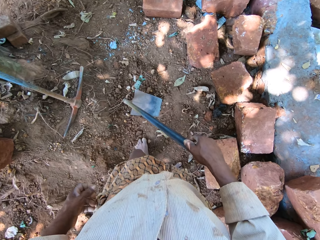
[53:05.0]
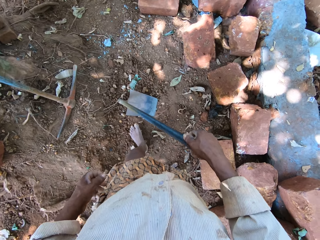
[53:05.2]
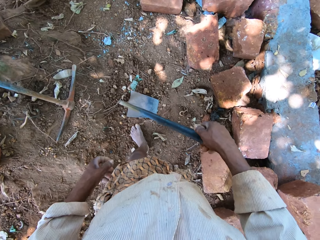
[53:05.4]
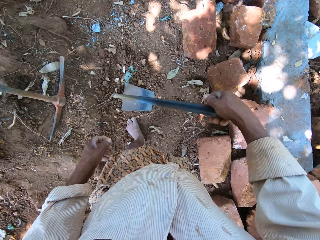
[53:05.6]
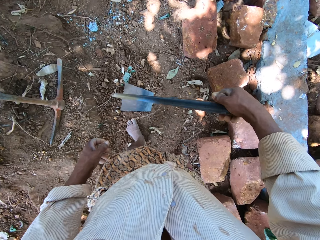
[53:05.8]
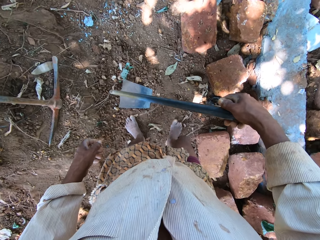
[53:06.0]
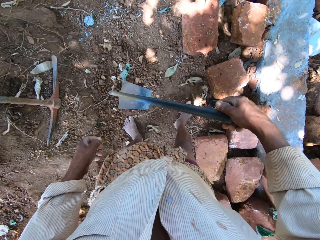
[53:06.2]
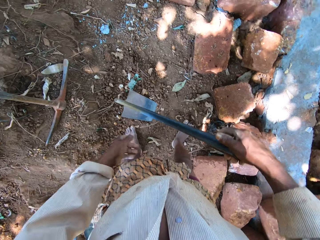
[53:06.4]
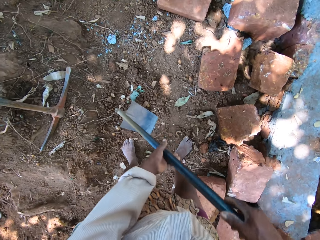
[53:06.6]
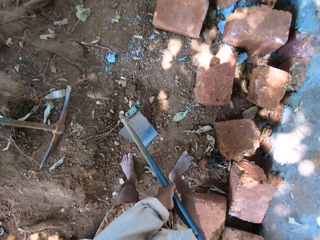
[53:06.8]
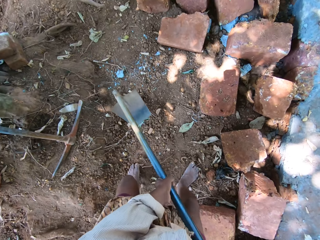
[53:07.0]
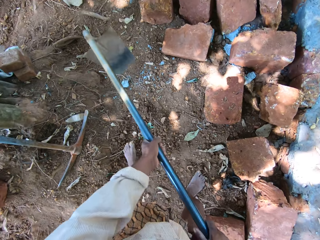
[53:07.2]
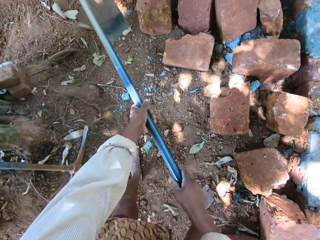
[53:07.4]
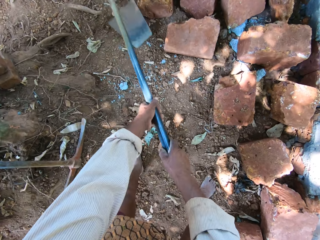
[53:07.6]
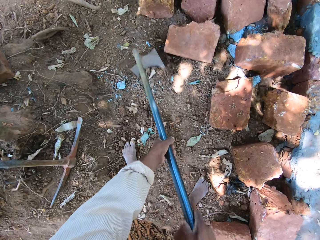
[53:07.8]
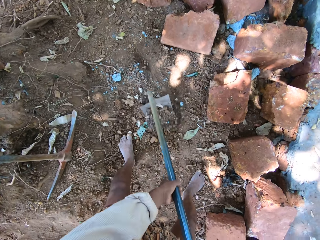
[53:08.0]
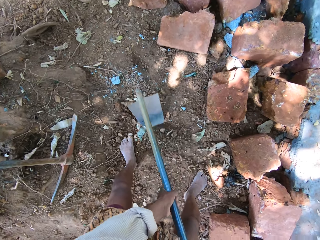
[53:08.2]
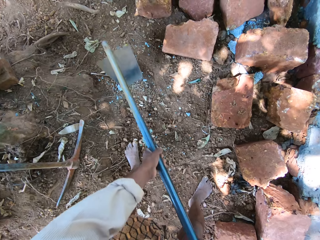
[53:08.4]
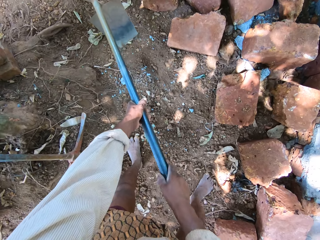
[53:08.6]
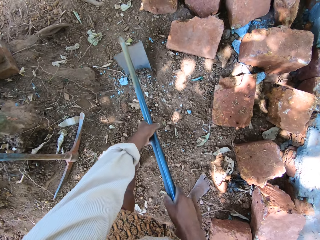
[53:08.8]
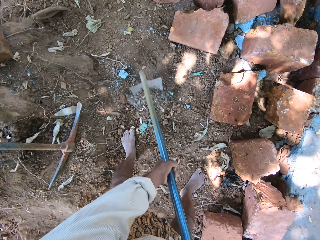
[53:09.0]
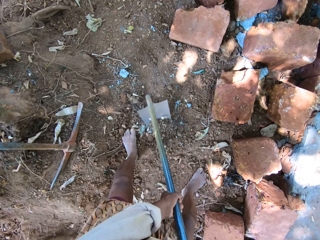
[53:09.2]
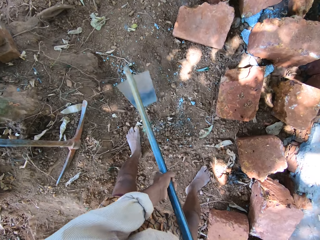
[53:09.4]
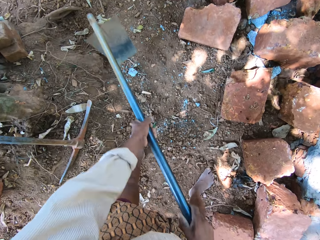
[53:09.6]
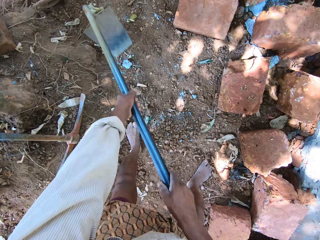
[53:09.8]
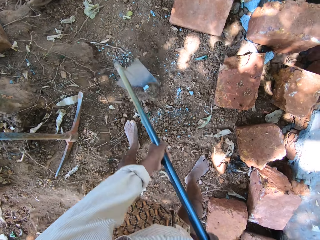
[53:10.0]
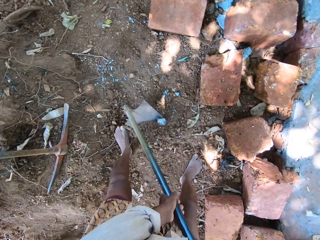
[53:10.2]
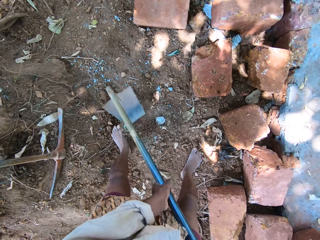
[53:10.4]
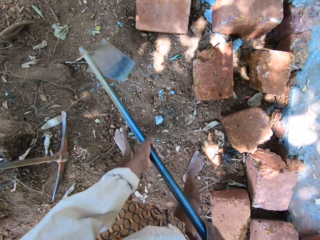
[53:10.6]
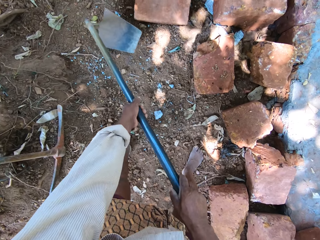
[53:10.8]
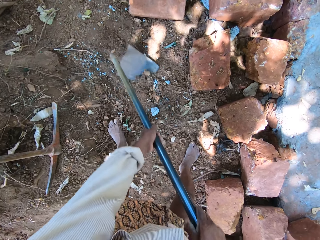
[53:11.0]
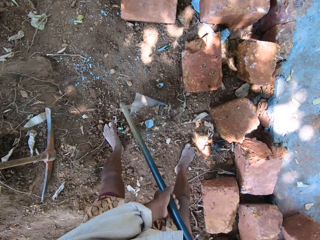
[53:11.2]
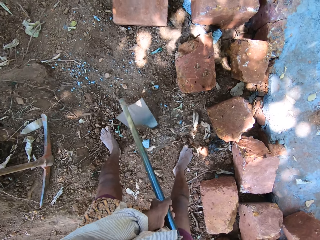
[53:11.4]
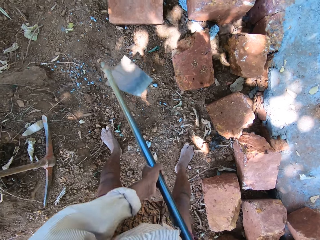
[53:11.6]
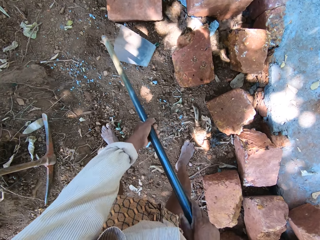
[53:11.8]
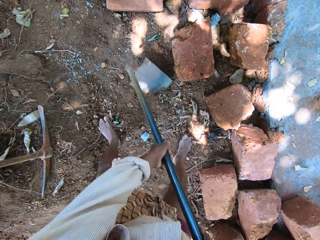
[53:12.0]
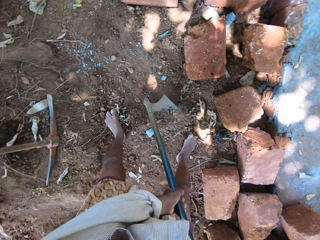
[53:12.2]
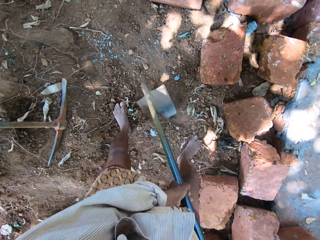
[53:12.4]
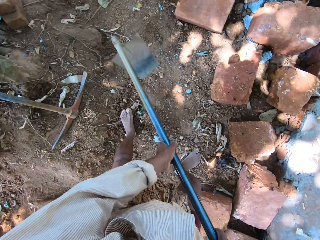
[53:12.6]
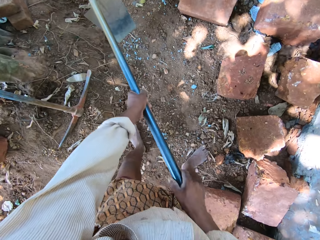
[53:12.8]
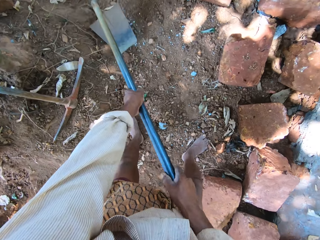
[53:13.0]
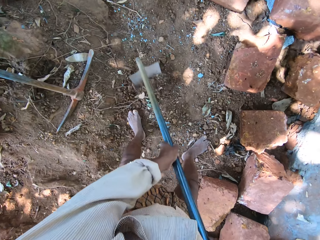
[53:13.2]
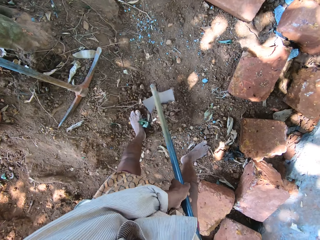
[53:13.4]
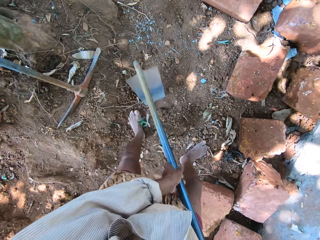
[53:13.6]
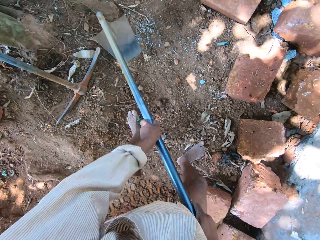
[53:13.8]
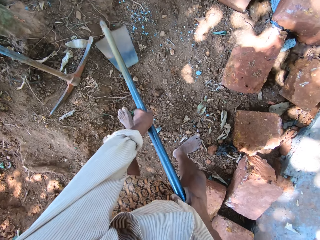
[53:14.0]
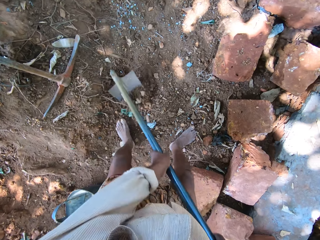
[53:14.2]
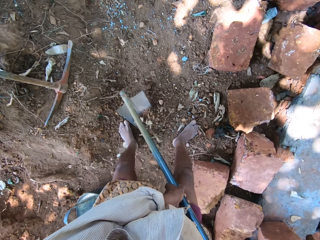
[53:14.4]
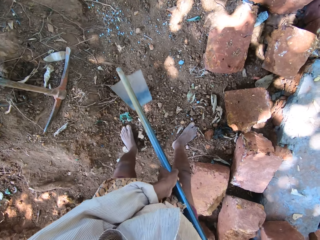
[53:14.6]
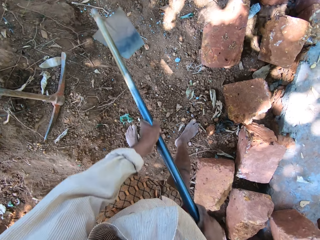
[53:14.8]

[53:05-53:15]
The camera wearer packs sand from the ground with the hoe in both hands.

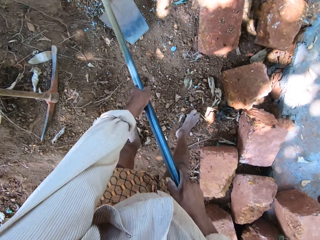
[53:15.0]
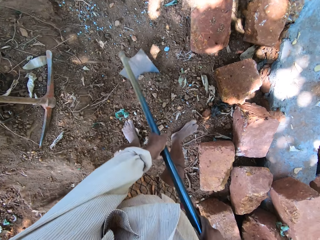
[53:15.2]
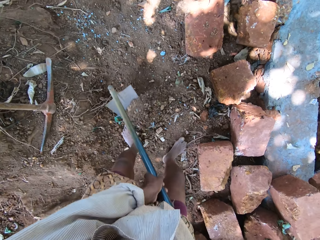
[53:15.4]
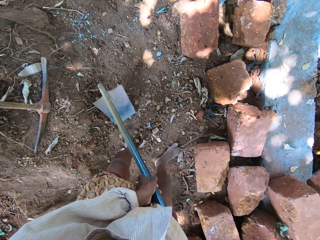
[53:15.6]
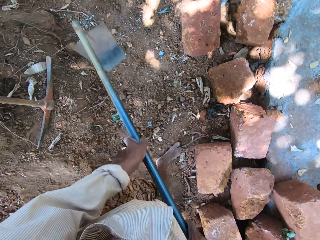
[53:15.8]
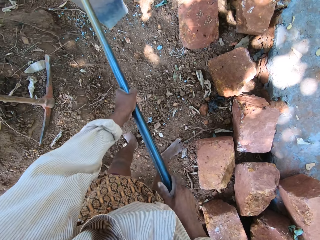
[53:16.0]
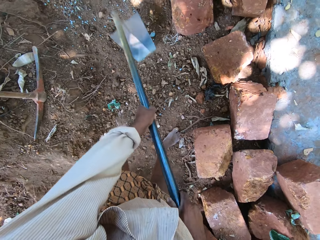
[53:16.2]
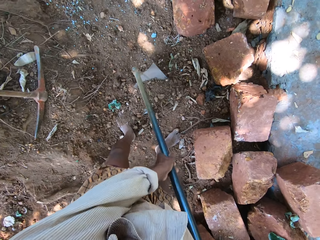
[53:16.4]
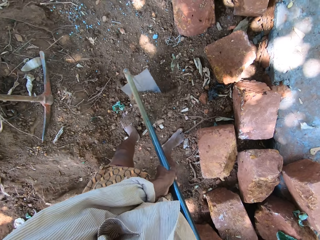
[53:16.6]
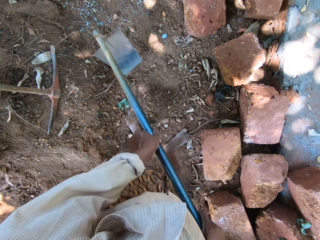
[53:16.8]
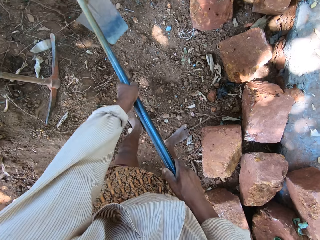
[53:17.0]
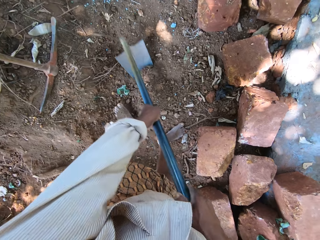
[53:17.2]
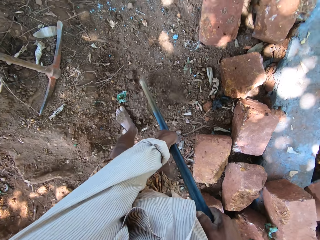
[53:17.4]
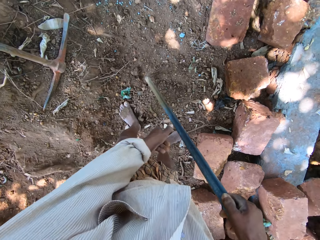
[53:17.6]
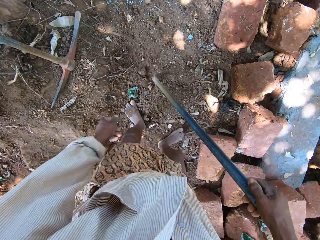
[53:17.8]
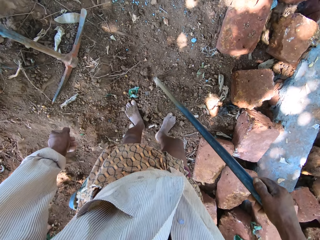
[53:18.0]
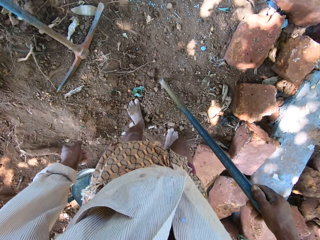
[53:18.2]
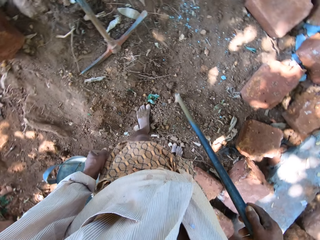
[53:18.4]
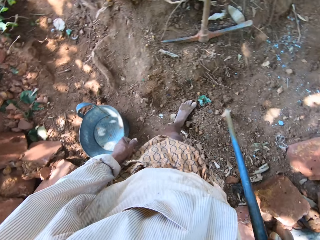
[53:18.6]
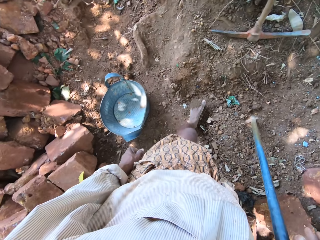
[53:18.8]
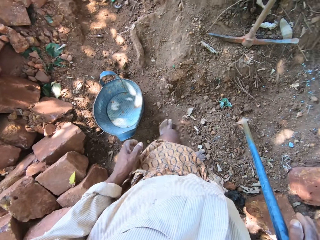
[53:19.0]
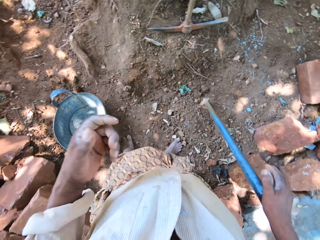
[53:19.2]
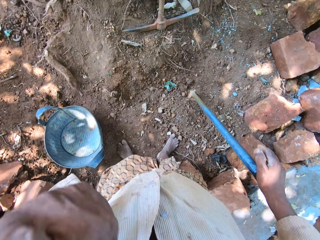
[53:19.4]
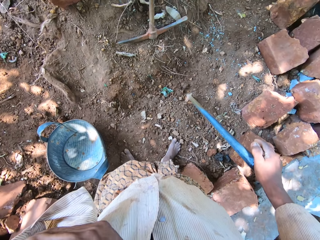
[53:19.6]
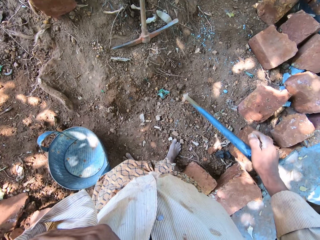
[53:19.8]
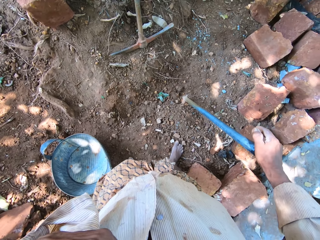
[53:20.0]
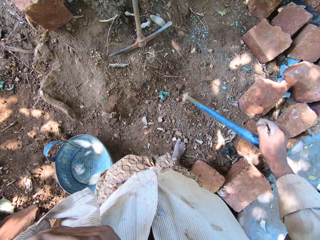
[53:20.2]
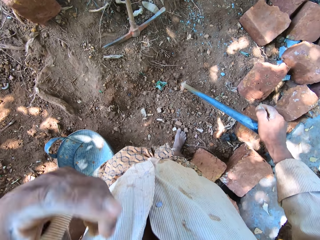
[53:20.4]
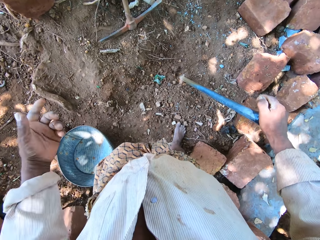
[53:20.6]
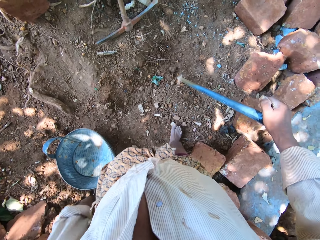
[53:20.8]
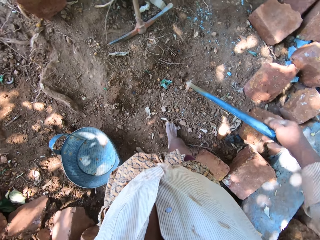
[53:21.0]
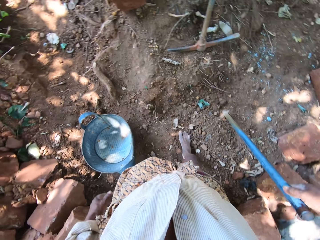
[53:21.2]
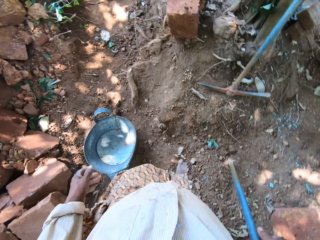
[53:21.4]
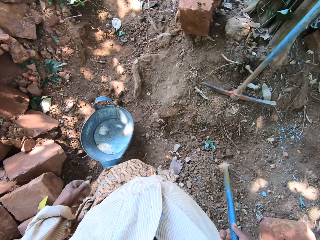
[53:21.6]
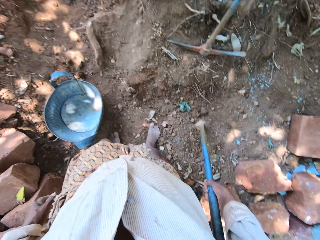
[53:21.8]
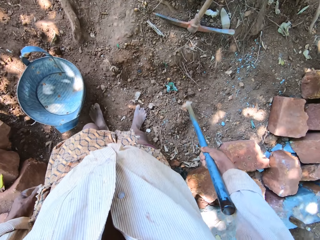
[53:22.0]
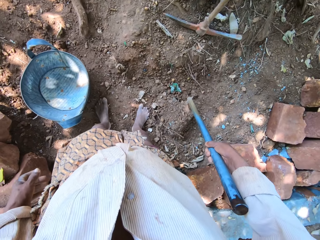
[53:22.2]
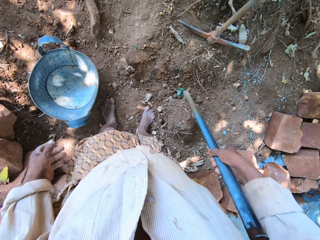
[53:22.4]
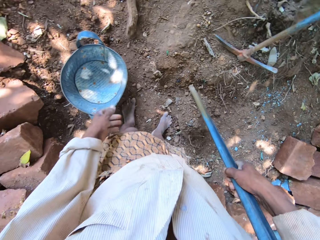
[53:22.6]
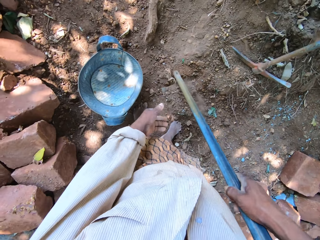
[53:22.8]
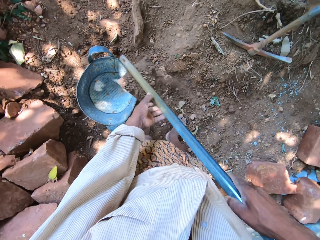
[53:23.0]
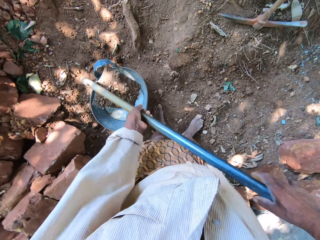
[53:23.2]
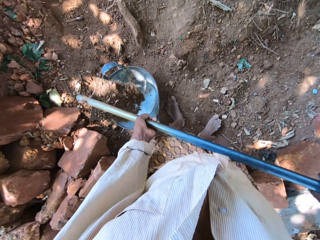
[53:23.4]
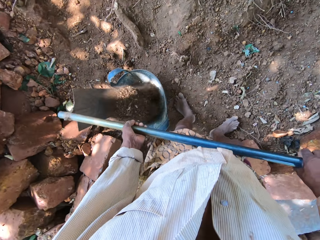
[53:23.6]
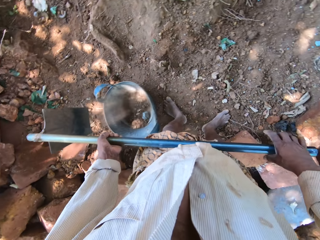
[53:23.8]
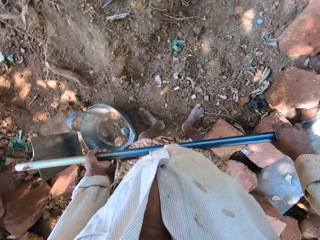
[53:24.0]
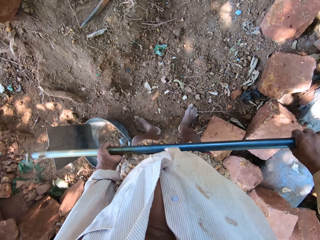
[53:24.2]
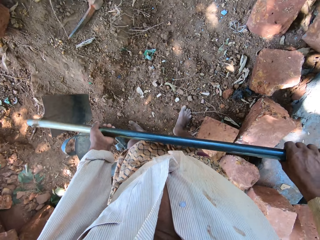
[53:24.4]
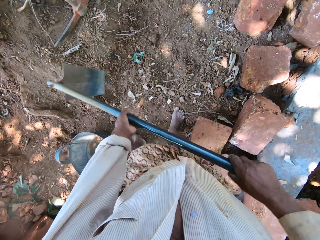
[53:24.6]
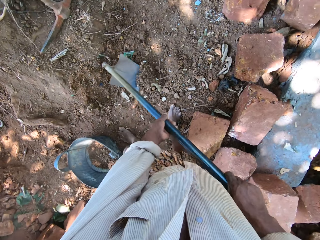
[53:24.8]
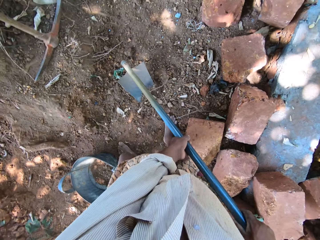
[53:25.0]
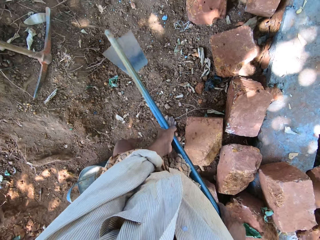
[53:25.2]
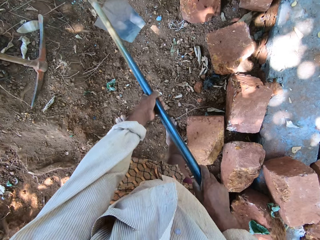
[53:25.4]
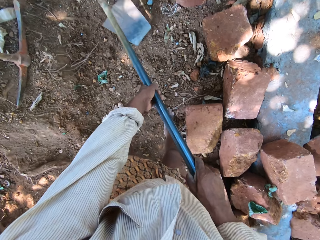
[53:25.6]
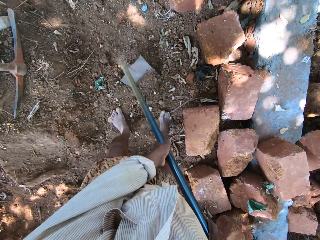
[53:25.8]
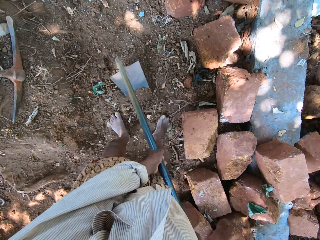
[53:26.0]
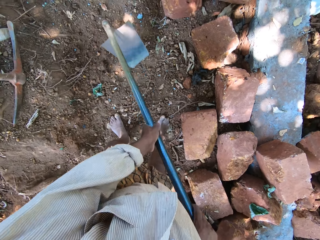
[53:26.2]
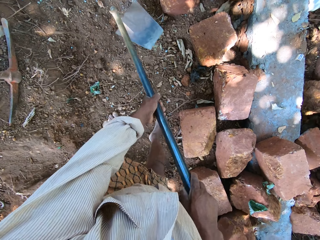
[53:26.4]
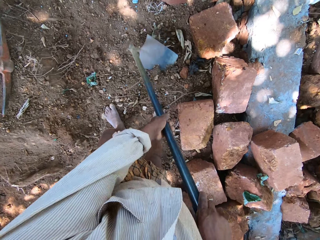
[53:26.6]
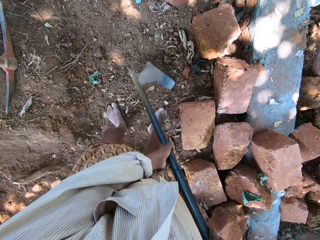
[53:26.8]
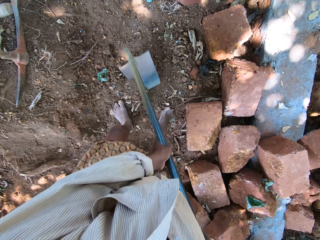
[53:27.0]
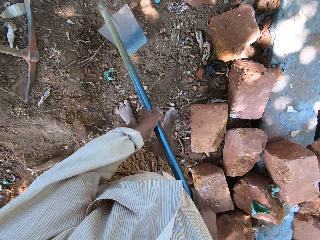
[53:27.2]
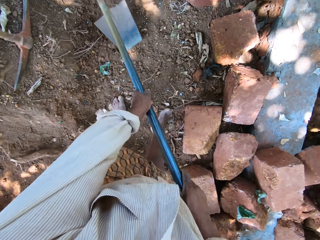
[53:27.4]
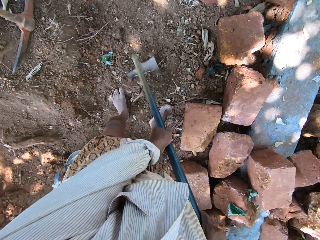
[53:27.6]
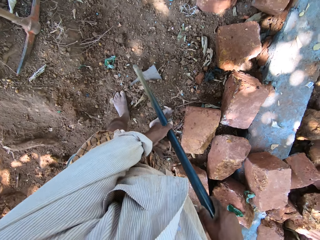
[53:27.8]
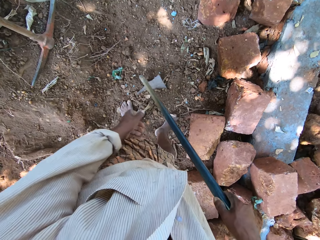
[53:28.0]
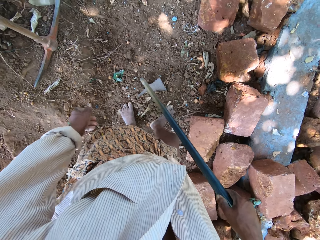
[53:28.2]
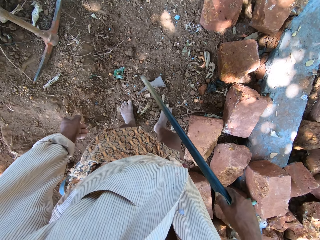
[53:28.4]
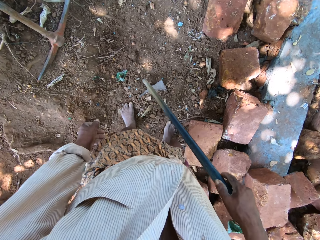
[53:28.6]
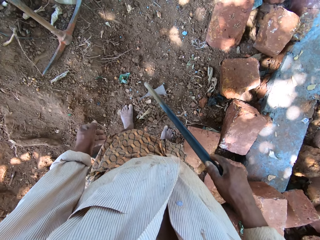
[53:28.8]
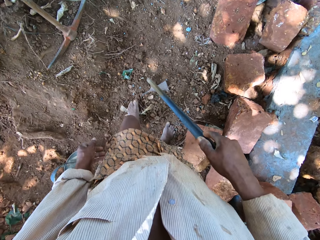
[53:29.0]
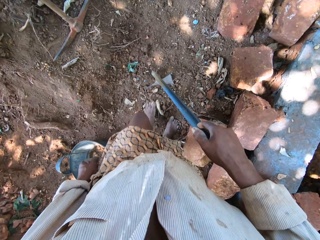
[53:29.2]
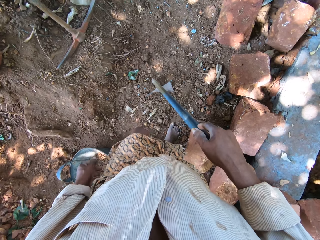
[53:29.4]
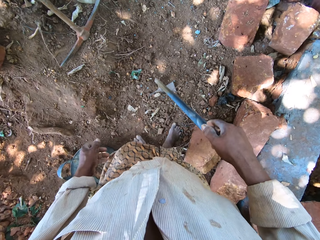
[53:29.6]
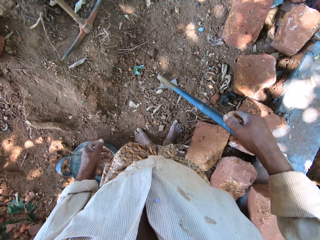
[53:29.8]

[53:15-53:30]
The camera wearer holds the hoe on the ground with his right hand. He touches his nose with his left hand. He picks the hoe from the ground with his right hand. He pours the sand in the container with the hoe in both hands. He packs sand from the ground with the hoe in both hands. He packs the sand on the hoe in his right hand with both legs.
